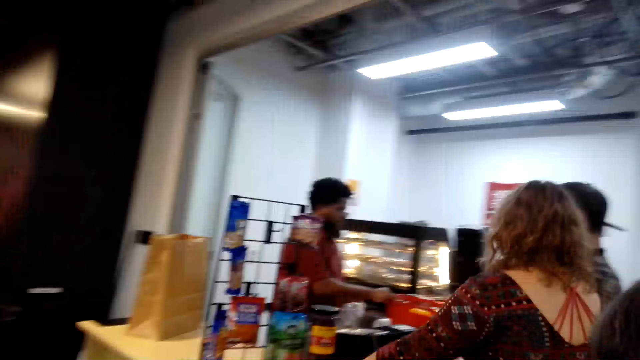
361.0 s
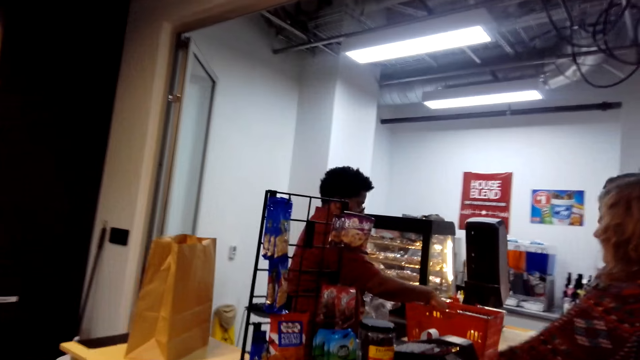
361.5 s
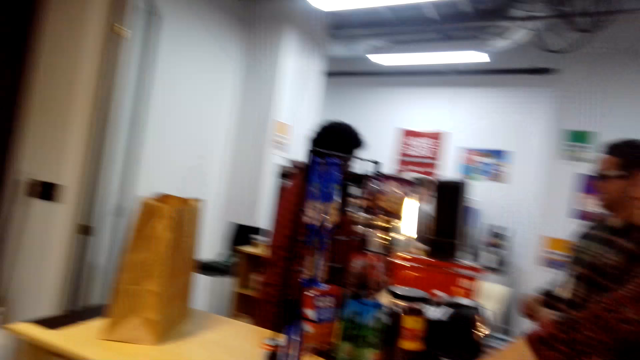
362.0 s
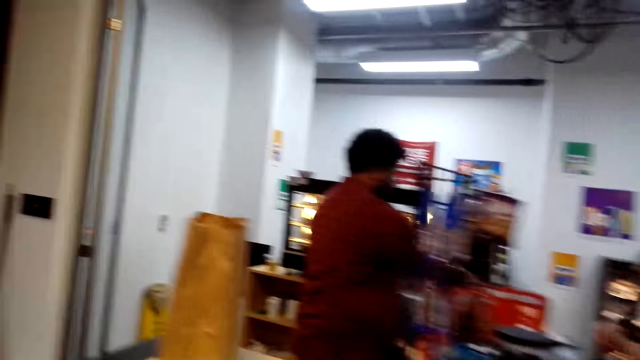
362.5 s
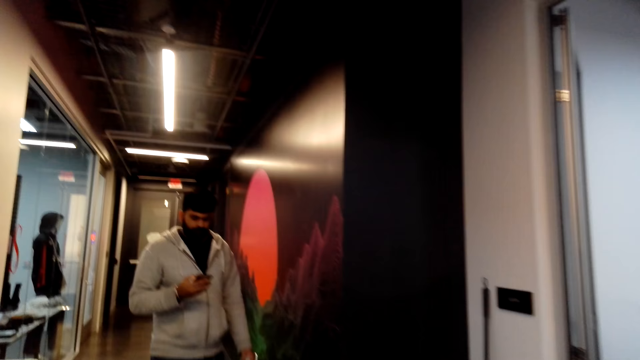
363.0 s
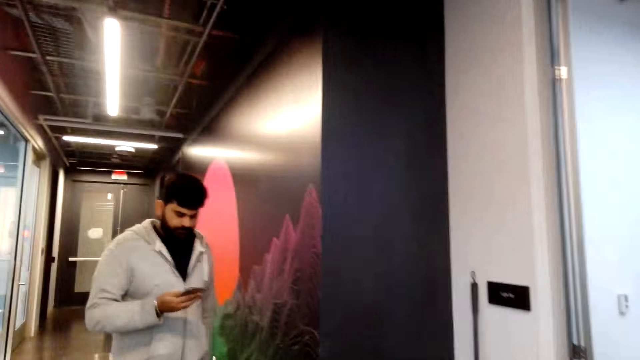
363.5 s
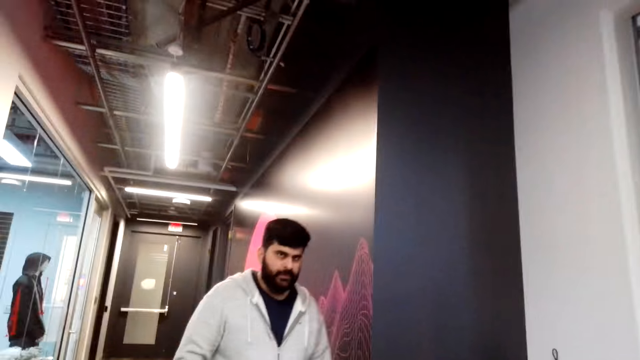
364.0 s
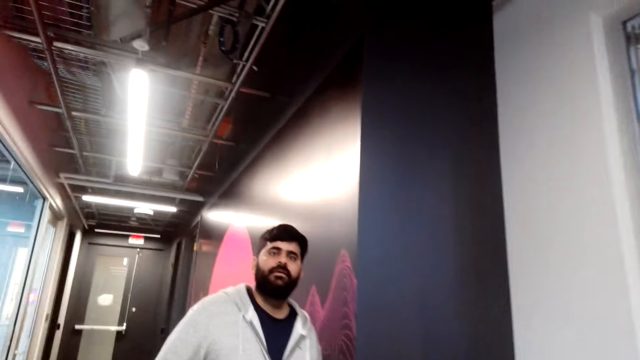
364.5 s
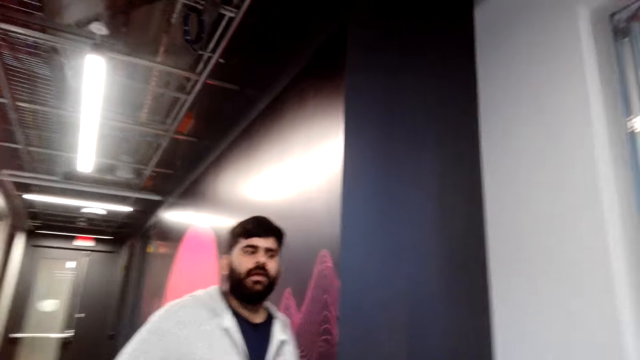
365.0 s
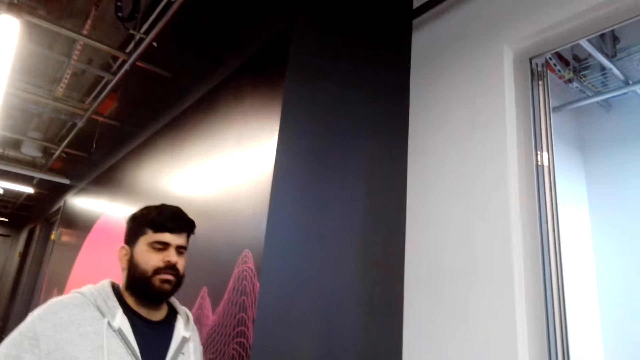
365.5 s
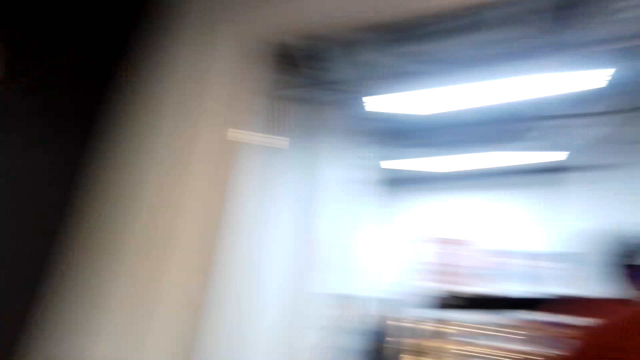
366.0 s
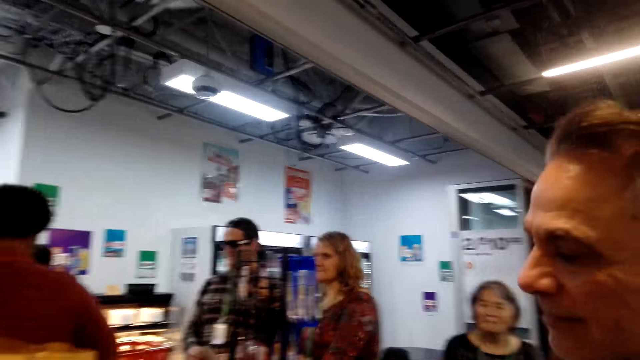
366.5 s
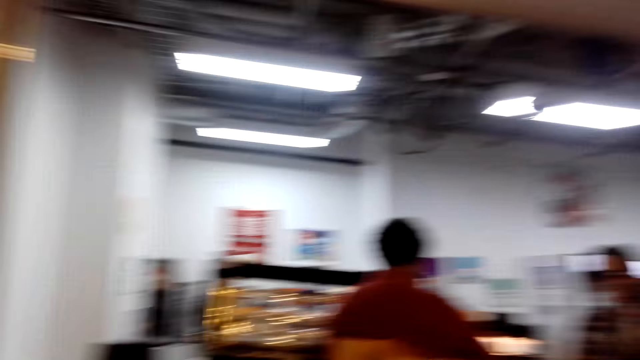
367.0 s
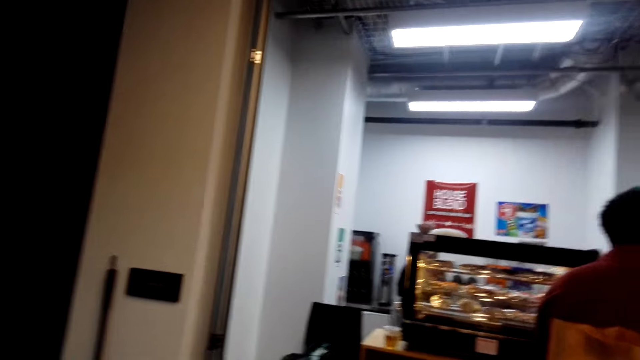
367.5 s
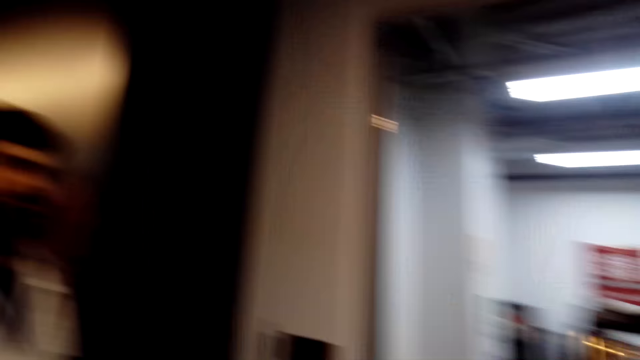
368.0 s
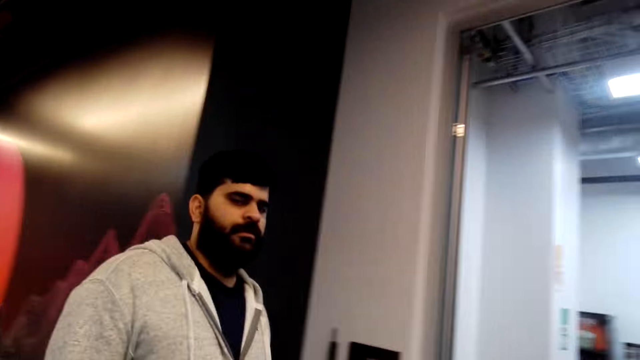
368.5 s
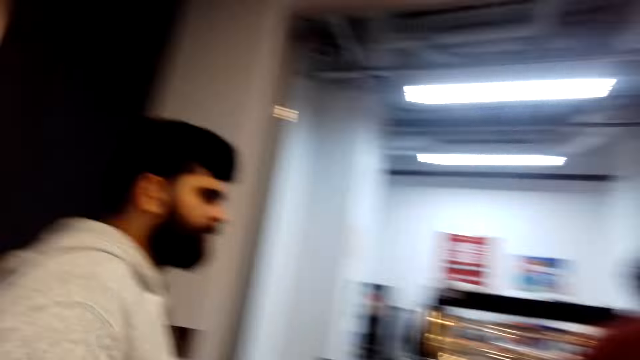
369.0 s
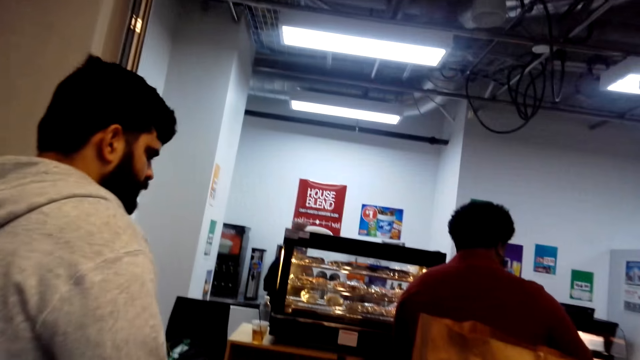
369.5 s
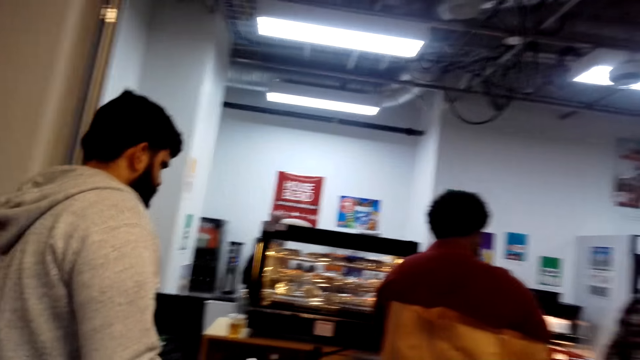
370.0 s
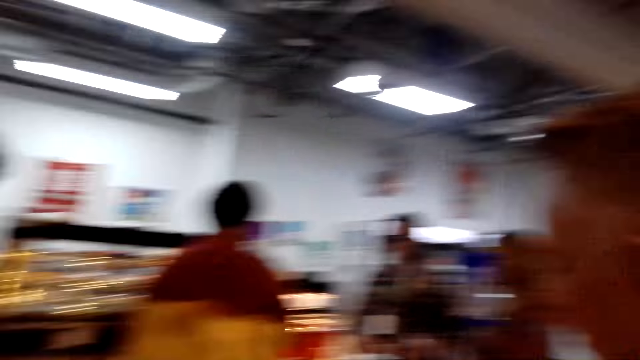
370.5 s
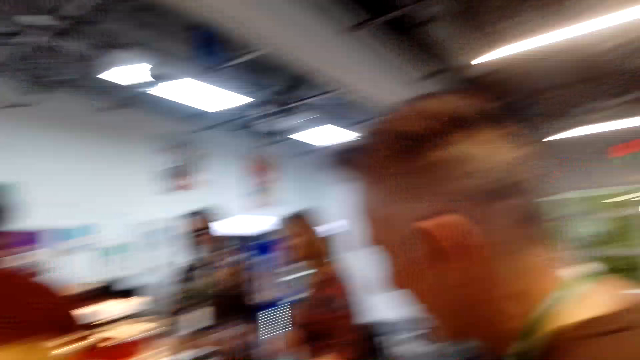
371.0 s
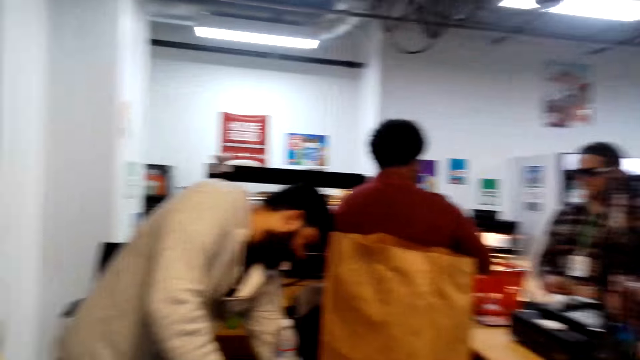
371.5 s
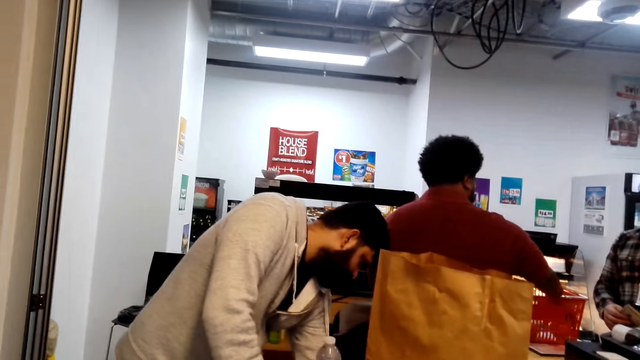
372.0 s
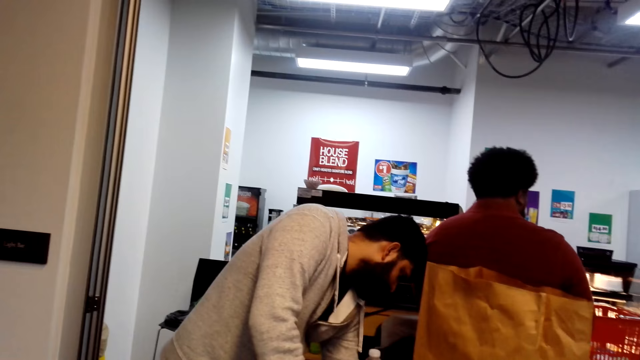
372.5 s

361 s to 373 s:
A man walks in the mall. The camera wearer dialogues the man. They turn around the room.

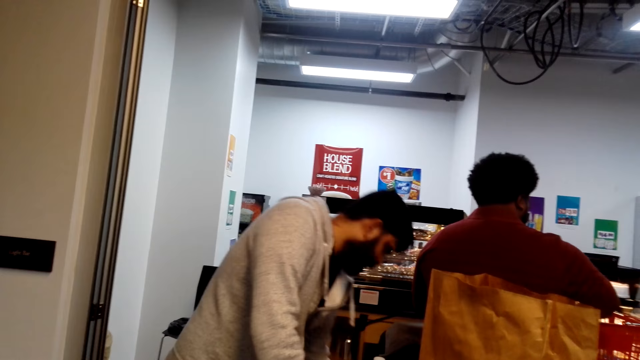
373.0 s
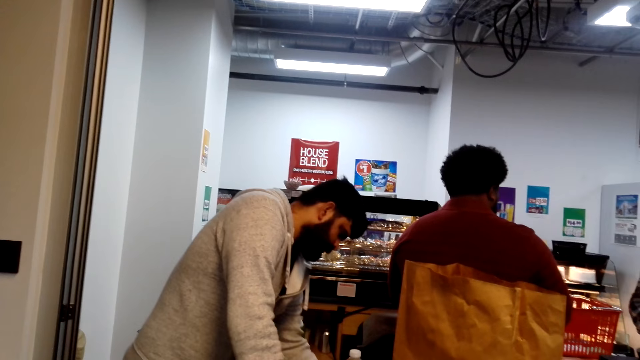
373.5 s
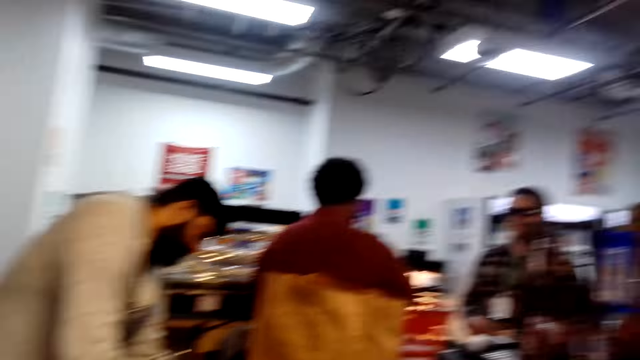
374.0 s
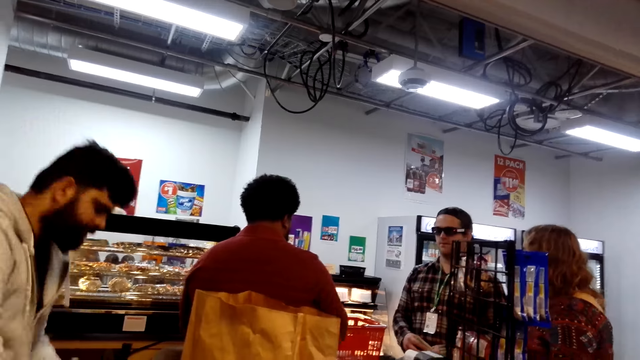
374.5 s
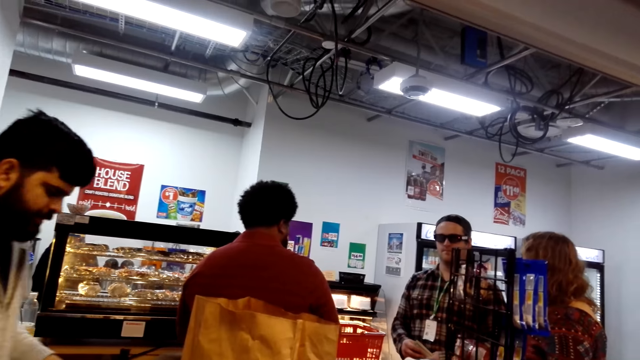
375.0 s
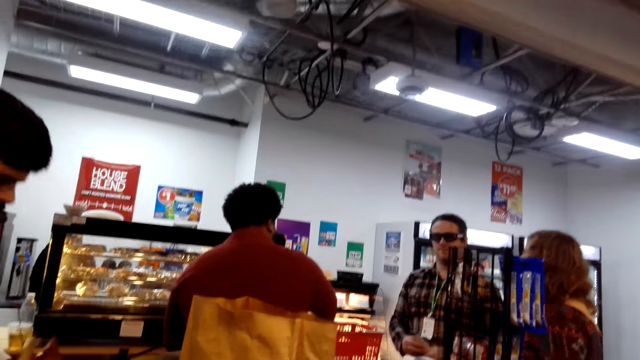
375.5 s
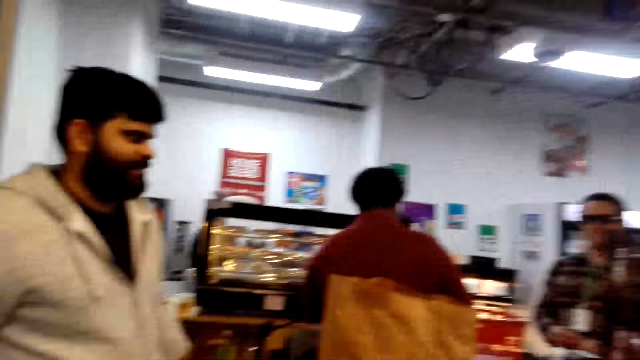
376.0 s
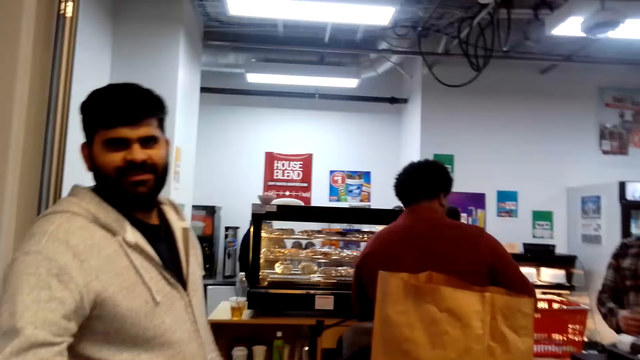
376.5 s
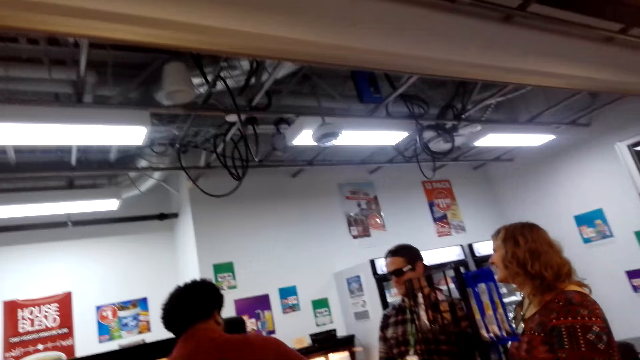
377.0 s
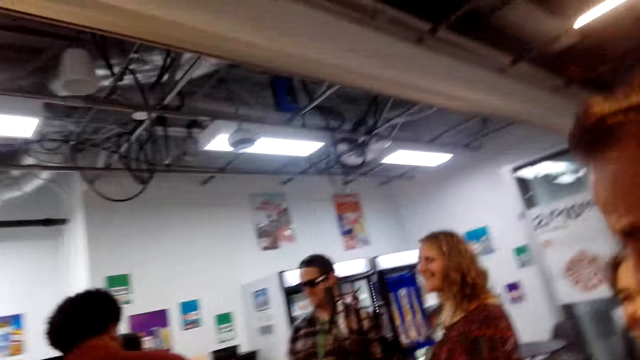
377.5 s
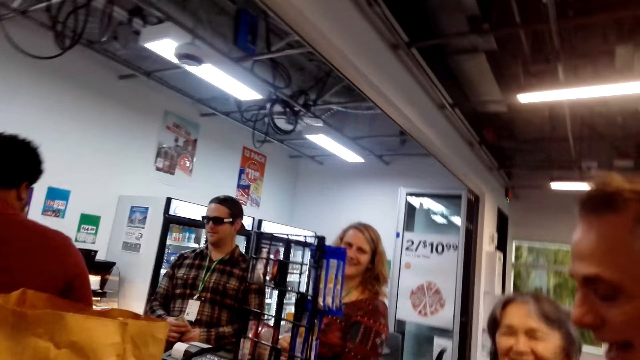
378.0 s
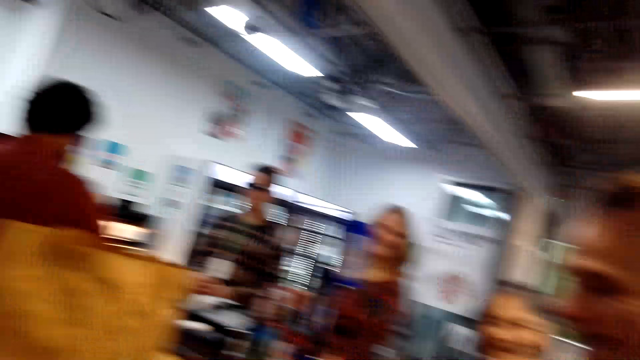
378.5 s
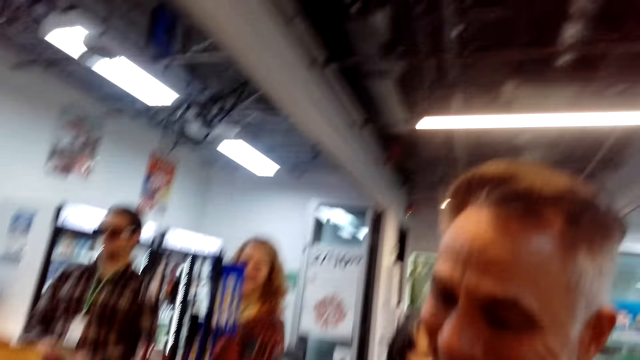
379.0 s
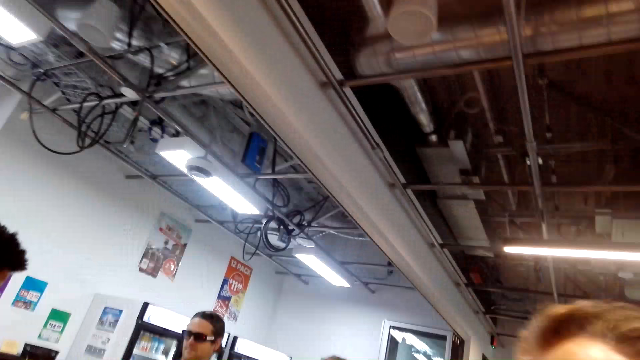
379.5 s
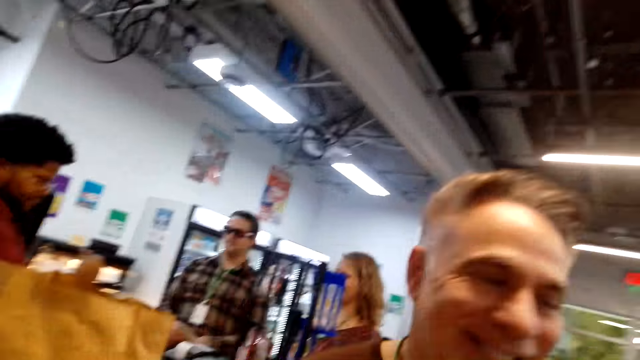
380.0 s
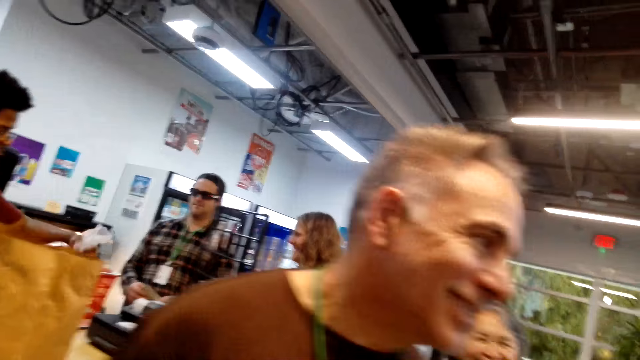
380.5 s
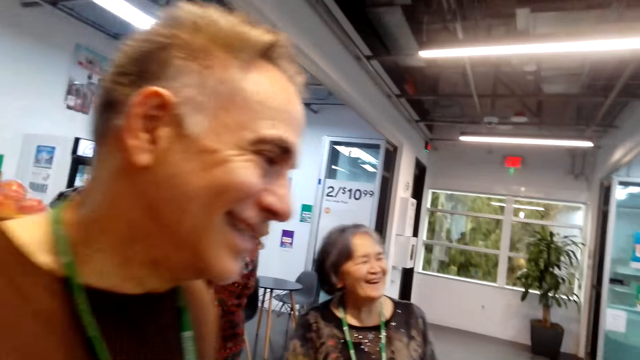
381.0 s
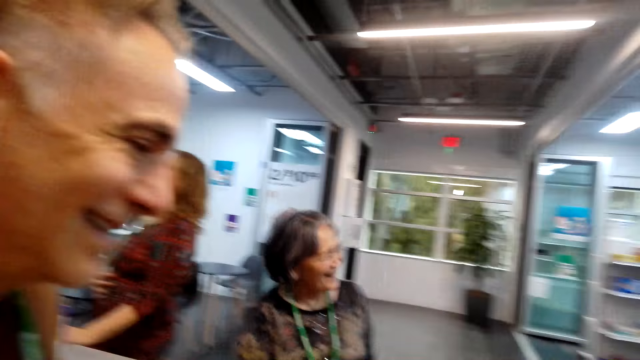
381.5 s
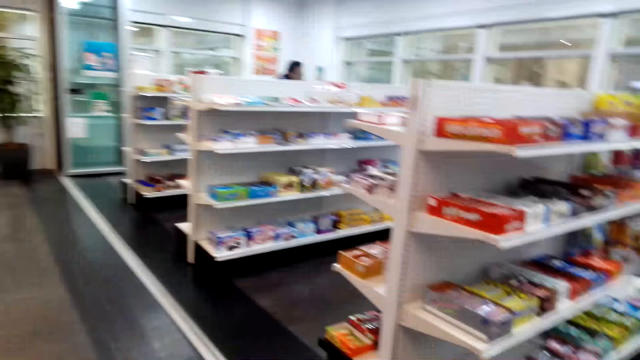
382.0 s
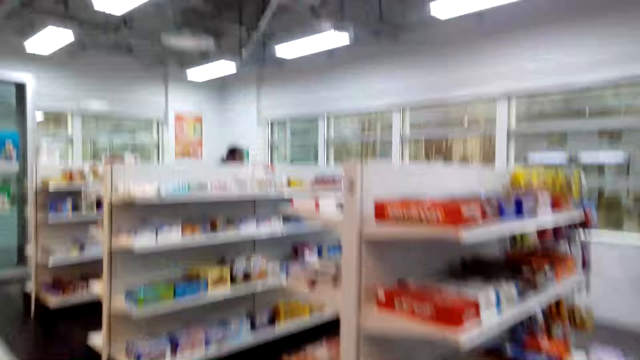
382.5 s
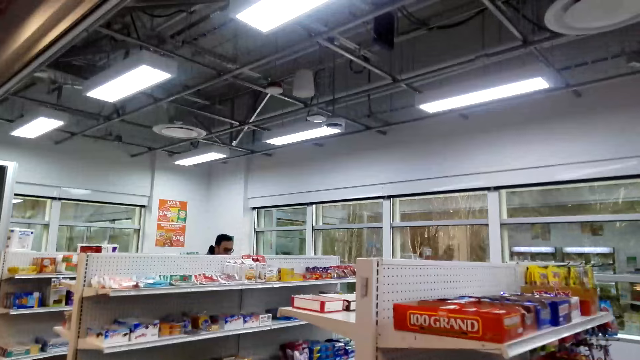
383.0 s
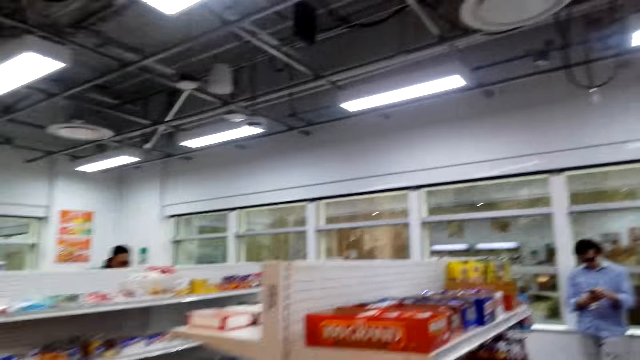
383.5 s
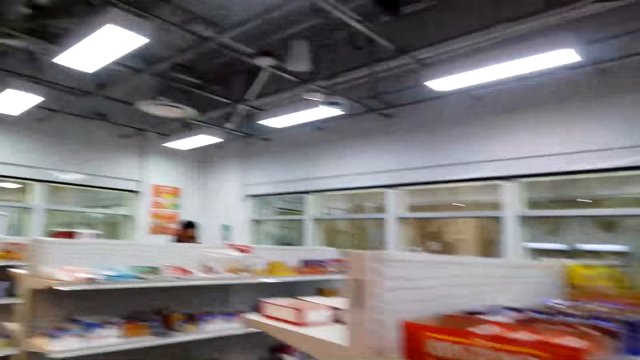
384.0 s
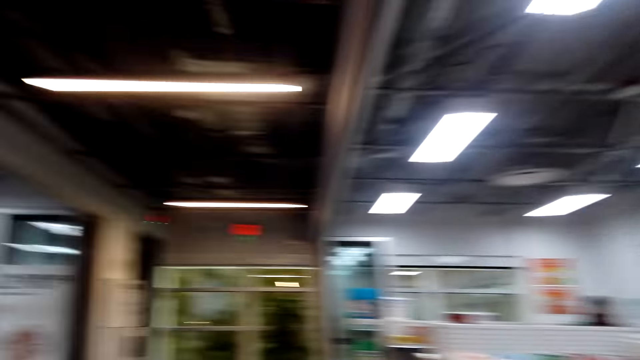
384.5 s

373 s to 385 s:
The camera wearer dialogues a man. They walk around the room.
